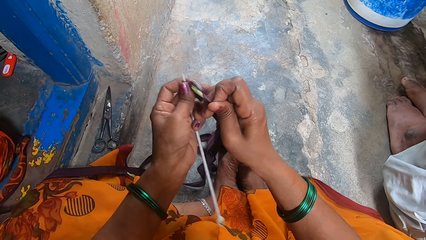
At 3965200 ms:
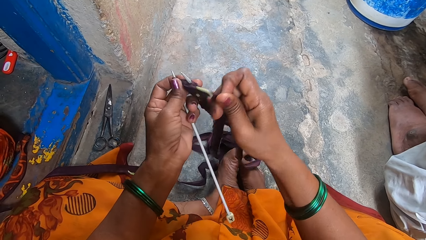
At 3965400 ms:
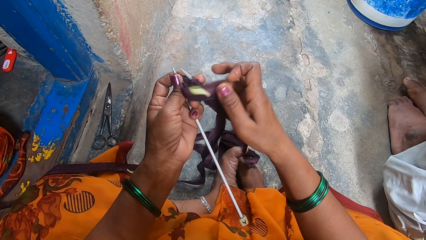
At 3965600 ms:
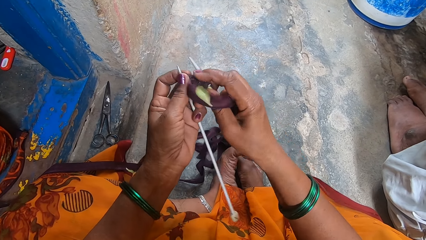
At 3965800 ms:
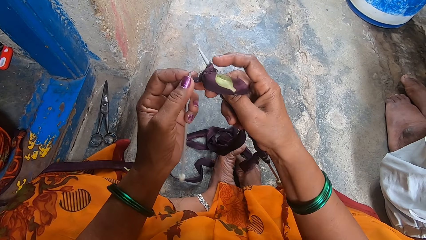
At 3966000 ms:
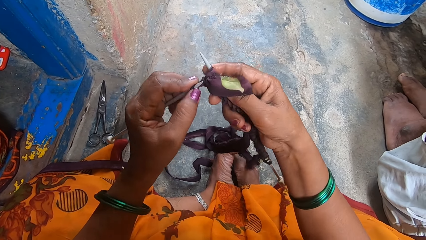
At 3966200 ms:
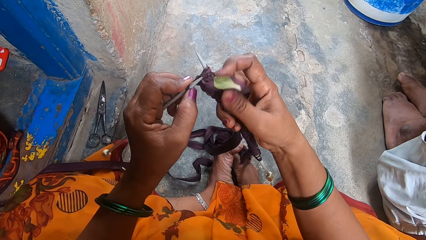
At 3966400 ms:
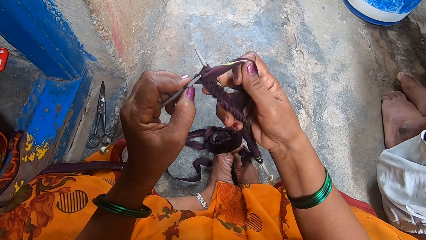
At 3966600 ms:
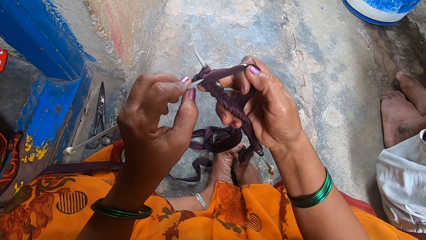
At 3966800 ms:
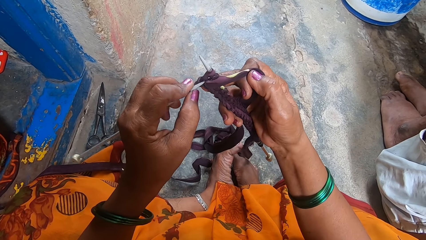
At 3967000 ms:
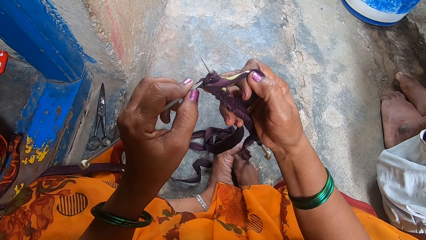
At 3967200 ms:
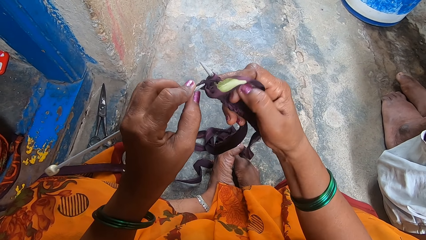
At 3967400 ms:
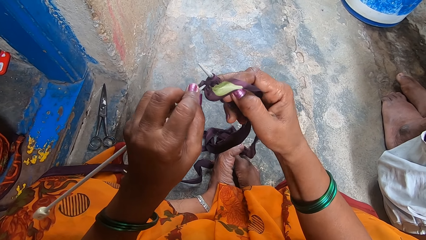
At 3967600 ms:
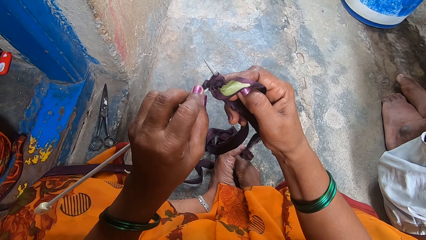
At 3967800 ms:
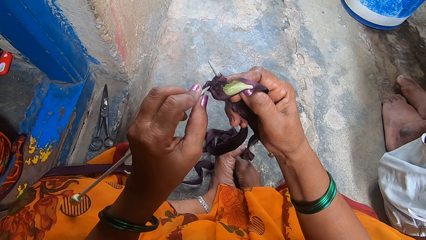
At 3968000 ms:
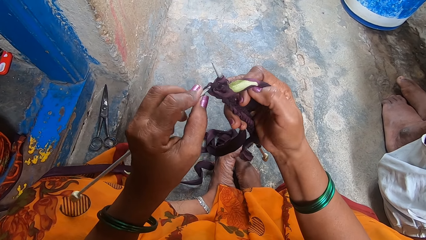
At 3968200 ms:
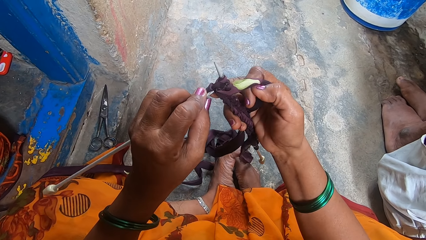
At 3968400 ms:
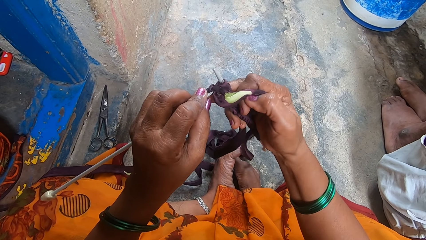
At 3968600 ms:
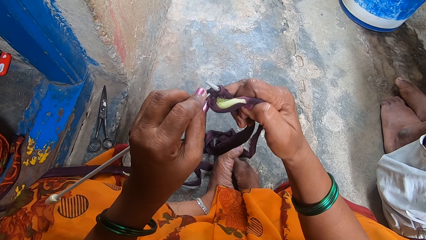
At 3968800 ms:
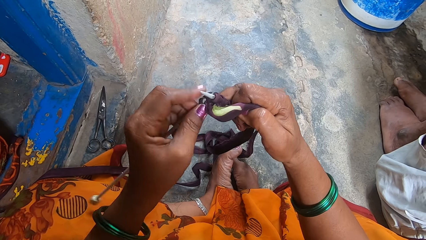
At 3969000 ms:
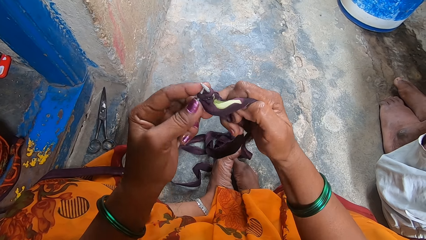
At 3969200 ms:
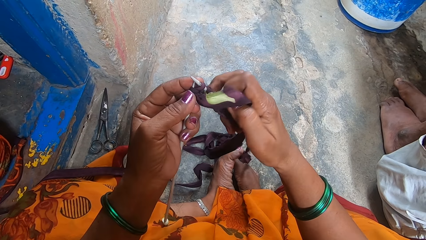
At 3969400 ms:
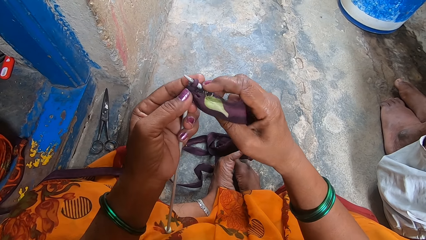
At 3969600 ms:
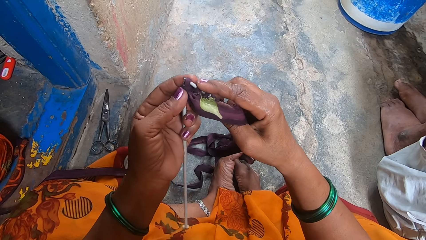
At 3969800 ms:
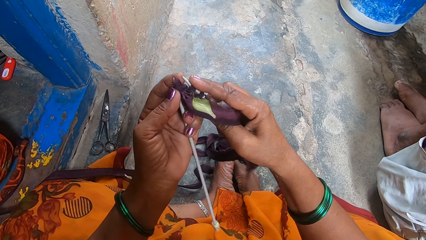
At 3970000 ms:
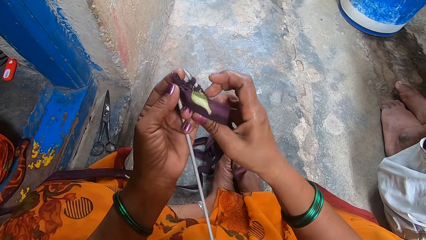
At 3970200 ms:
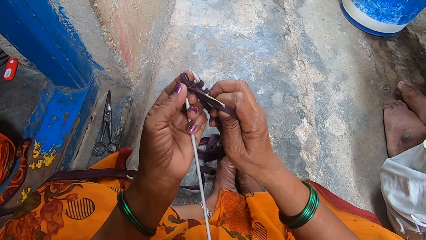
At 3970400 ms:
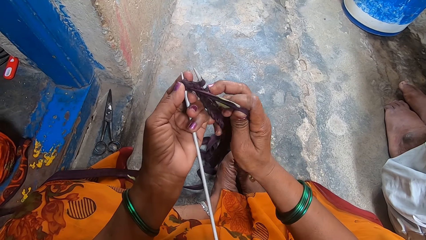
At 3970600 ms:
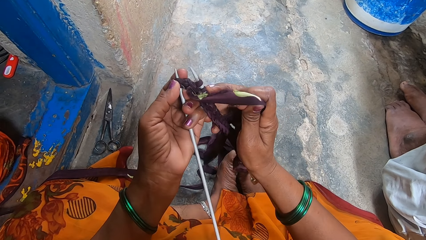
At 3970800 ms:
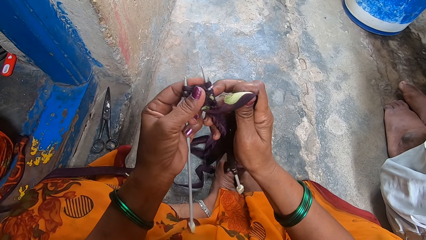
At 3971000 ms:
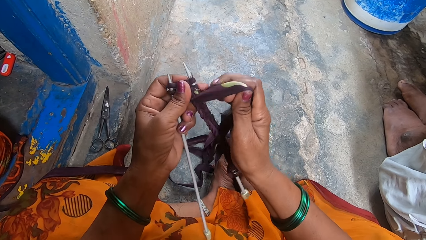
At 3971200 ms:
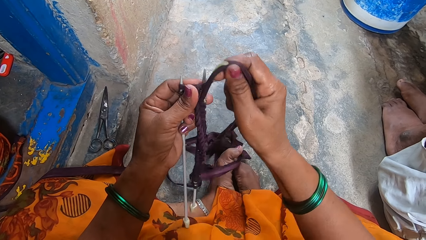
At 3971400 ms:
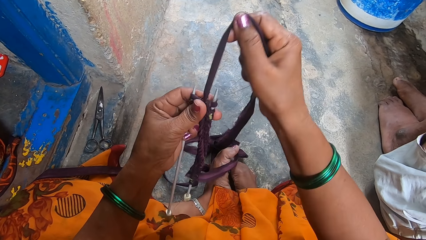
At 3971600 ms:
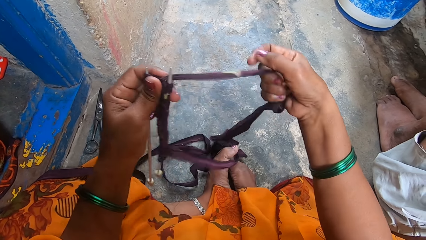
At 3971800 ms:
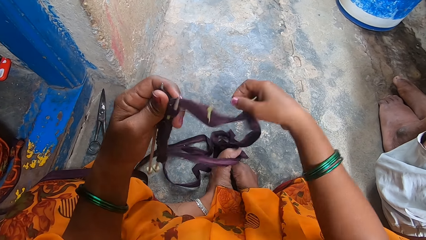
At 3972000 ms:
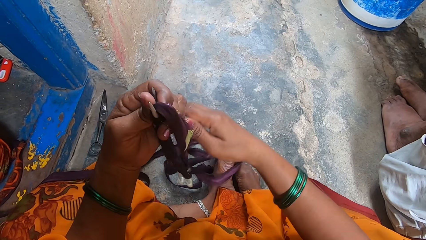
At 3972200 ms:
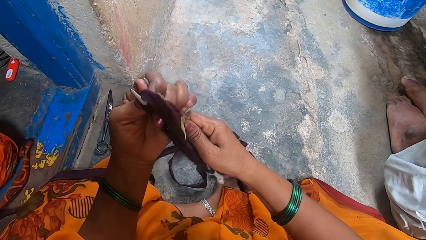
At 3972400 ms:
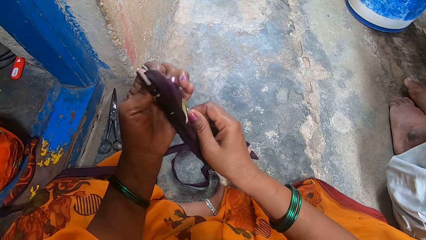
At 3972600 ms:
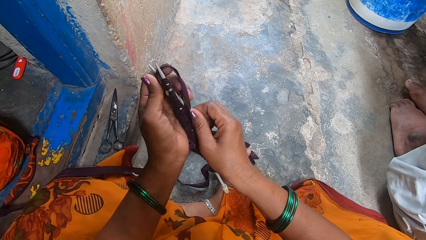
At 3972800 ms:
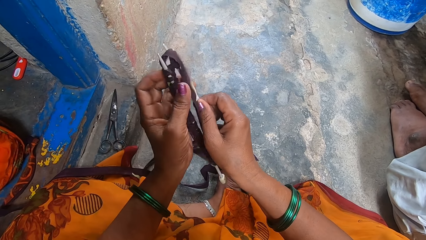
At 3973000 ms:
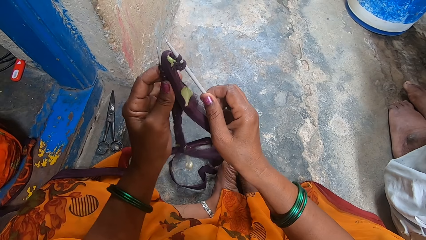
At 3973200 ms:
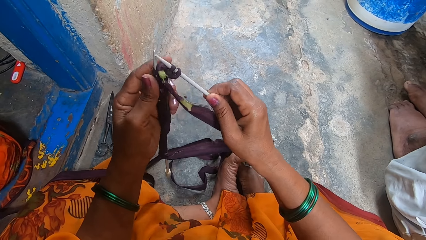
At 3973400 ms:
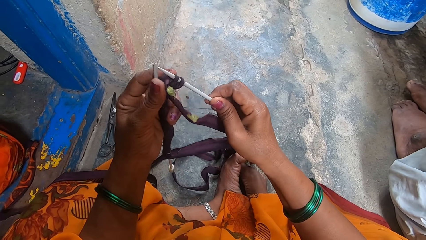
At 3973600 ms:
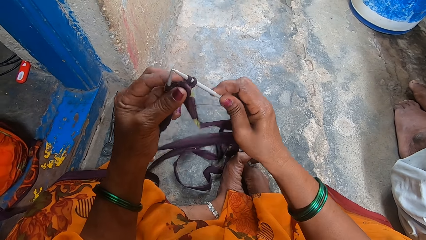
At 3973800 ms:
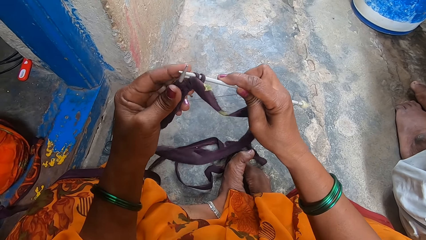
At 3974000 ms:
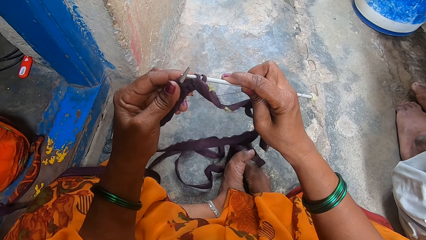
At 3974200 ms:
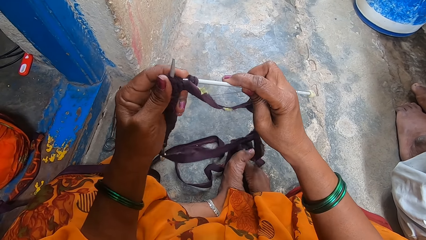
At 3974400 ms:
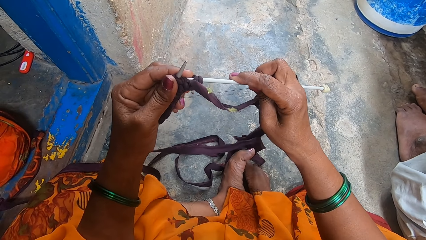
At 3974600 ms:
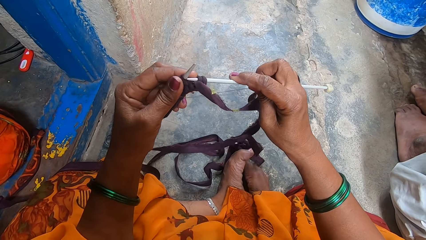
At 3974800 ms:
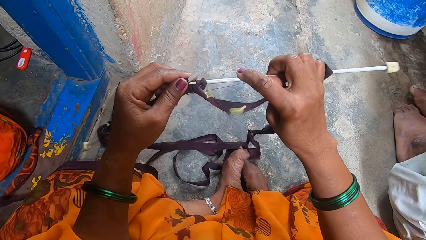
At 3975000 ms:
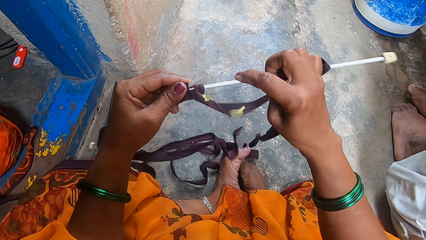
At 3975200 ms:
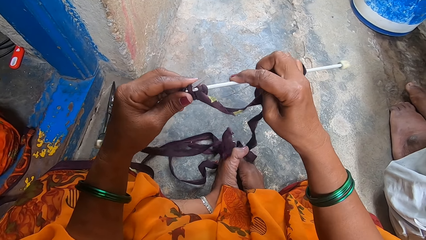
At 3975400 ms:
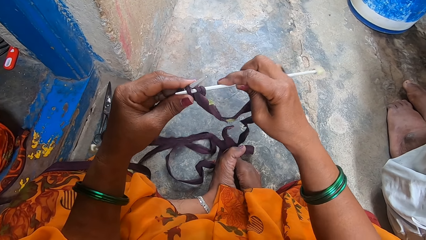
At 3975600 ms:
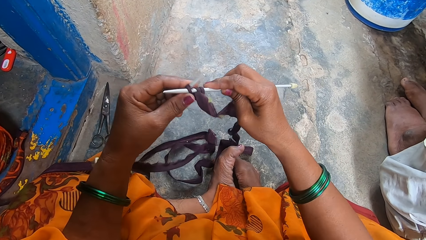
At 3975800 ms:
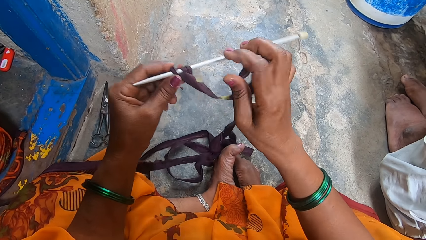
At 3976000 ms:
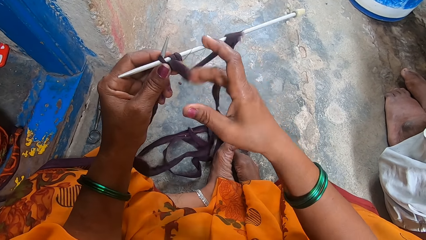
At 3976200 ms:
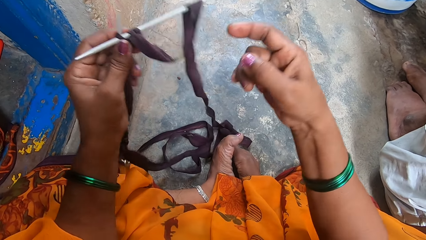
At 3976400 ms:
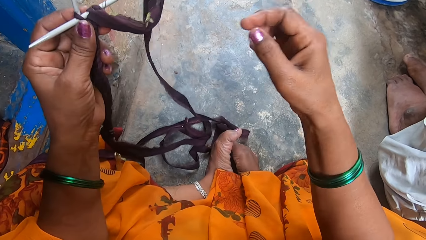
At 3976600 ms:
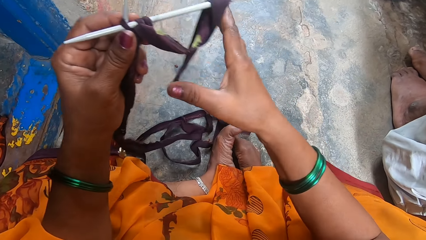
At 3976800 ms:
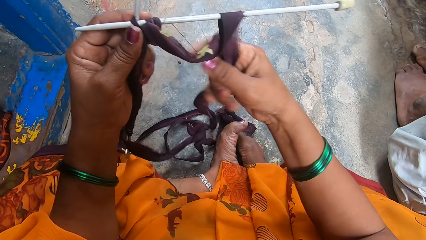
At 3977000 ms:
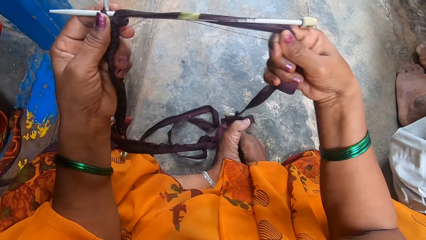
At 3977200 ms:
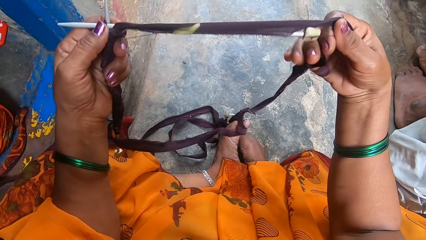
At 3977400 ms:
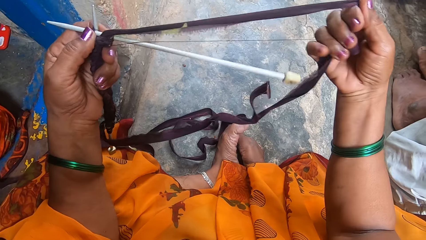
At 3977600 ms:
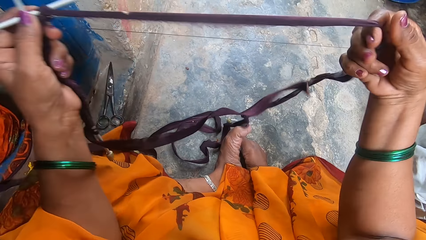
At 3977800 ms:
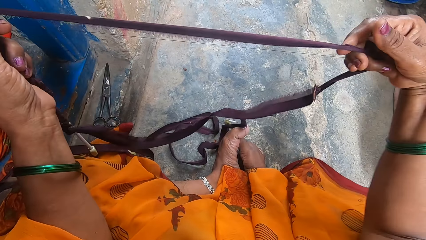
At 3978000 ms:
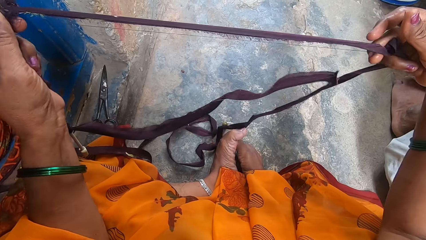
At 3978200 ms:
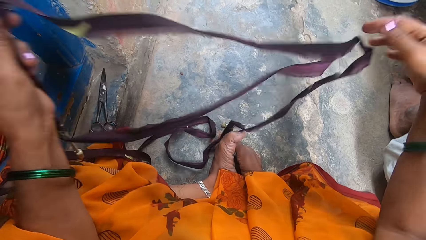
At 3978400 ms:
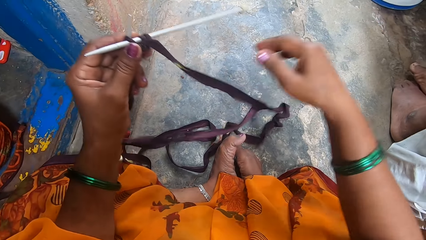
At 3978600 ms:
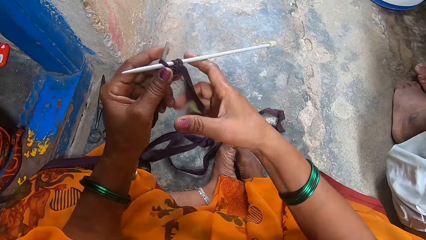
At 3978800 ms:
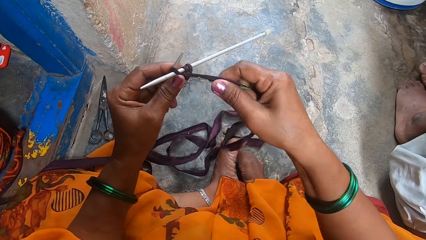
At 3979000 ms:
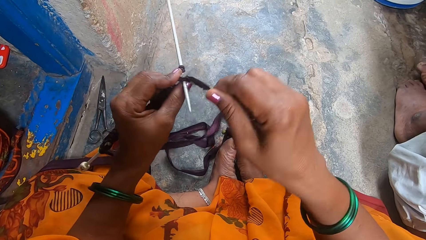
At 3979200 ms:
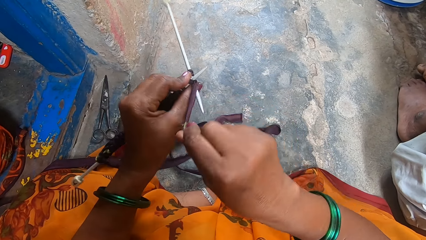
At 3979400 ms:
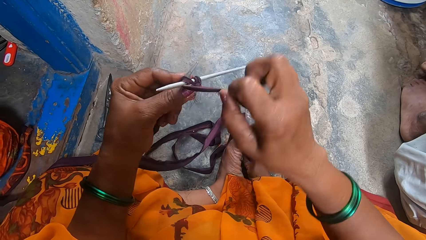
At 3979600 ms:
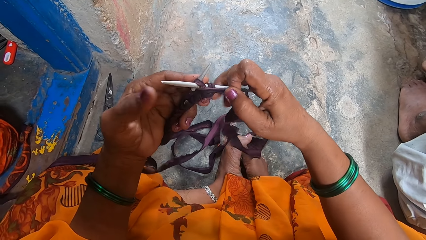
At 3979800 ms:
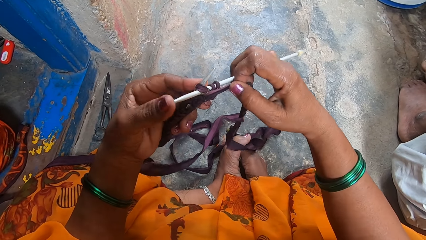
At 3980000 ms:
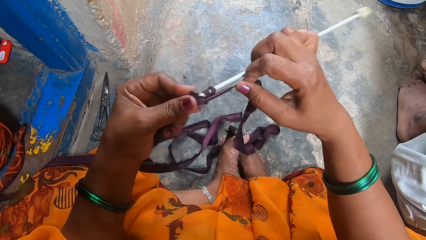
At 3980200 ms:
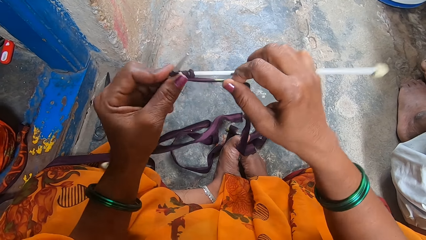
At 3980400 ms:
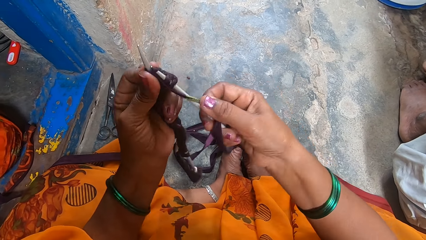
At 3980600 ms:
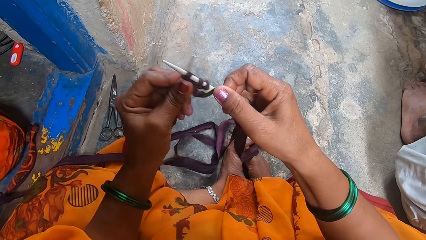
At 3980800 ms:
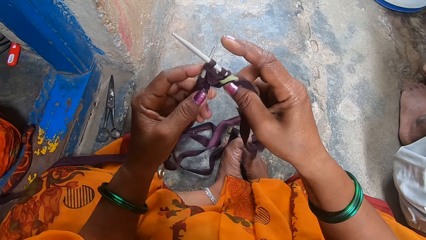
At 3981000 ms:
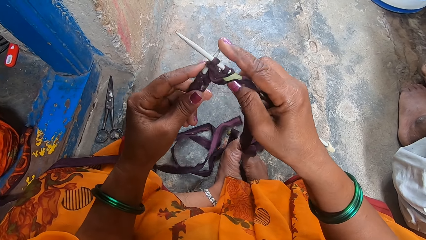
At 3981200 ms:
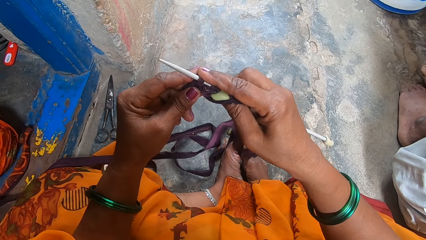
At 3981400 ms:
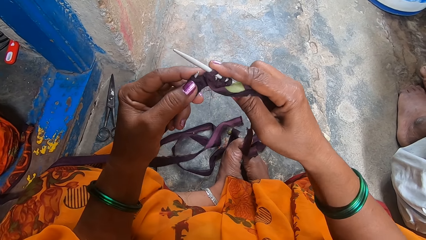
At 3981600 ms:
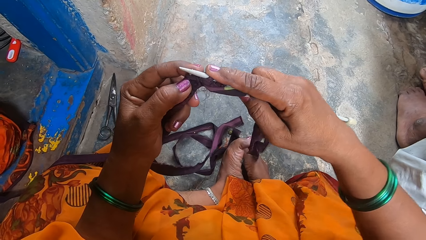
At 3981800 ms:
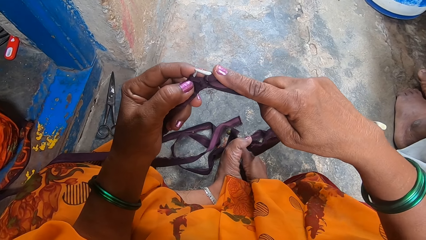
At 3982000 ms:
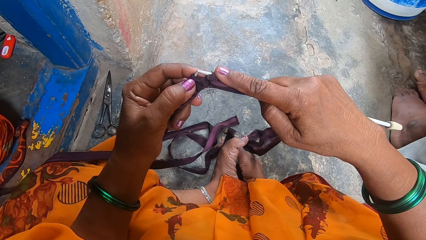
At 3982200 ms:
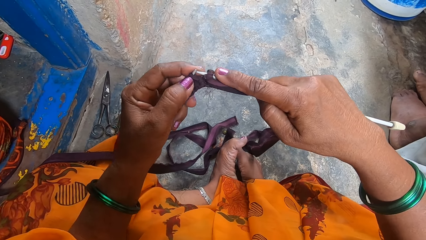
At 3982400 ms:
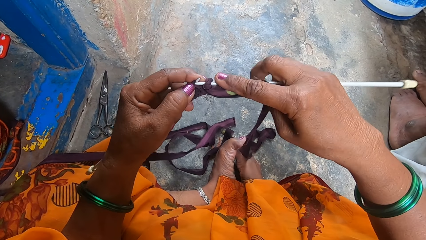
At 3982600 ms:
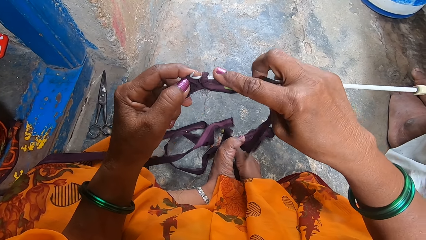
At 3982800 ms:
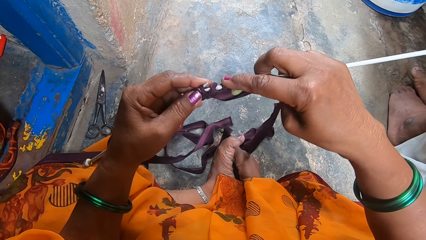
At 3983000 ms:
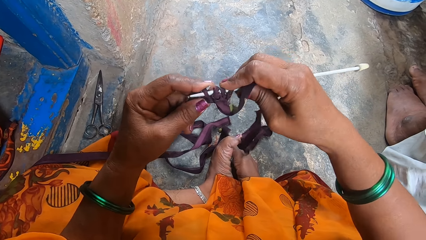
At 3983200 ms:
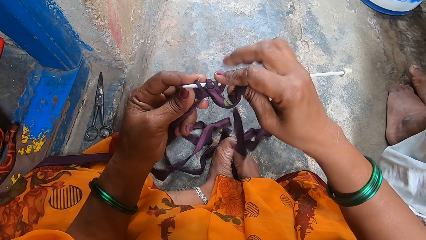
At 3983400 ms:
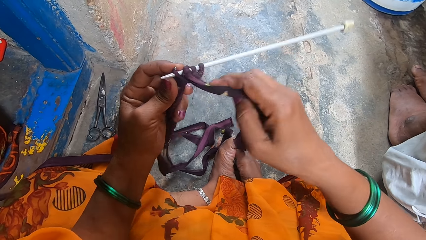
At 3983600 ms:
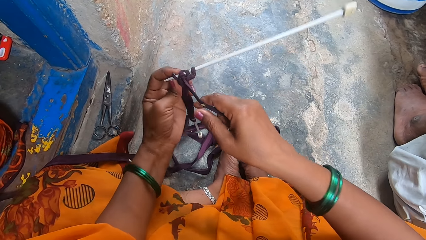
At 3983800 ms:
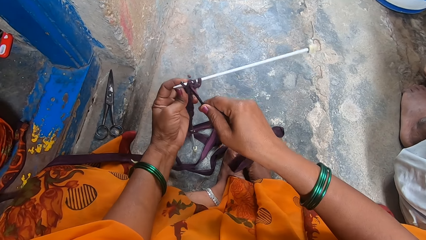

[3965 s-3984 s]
The camera wearer stretches thread with the right hand. They turn something. They knit. They stretch the thread with the right hand. They knit.
